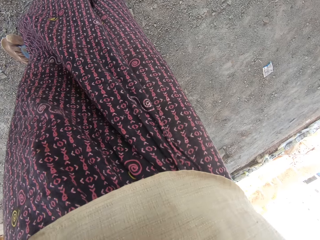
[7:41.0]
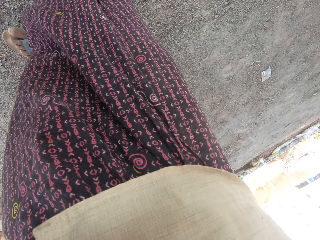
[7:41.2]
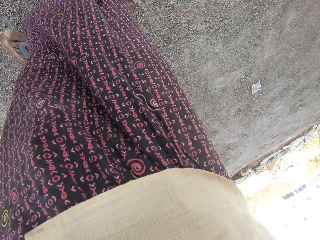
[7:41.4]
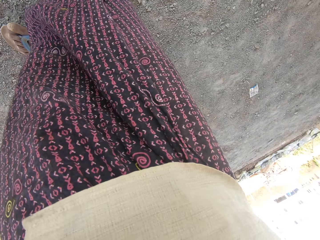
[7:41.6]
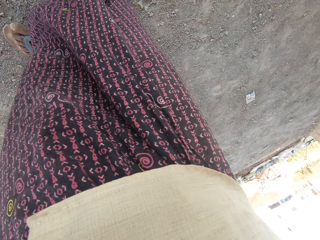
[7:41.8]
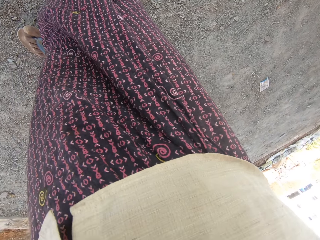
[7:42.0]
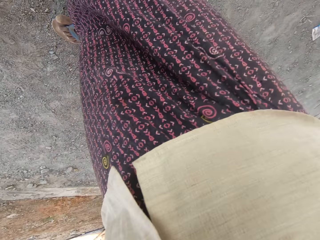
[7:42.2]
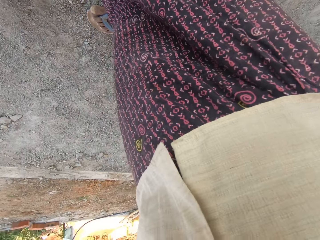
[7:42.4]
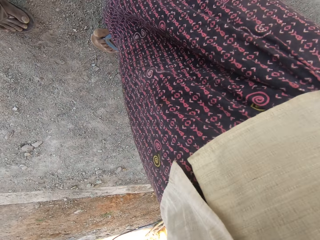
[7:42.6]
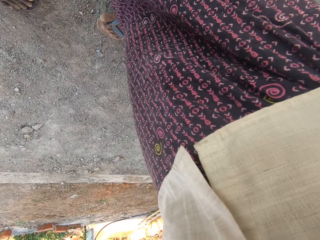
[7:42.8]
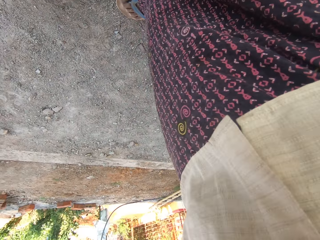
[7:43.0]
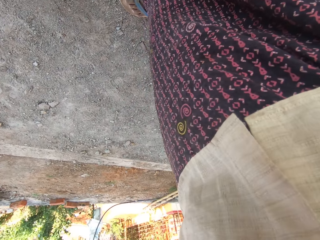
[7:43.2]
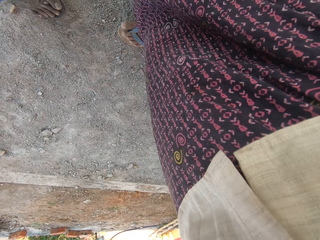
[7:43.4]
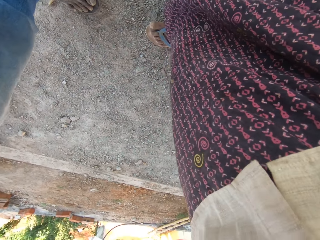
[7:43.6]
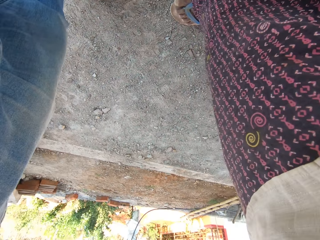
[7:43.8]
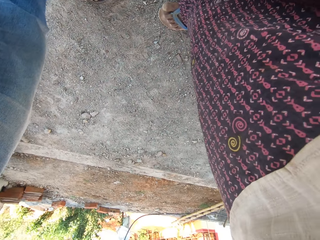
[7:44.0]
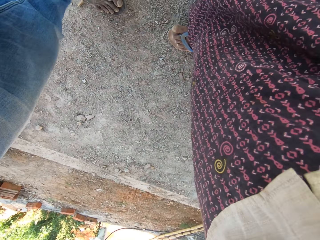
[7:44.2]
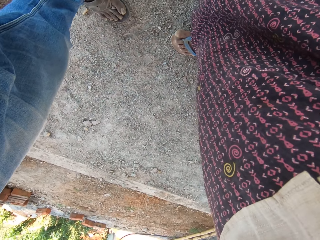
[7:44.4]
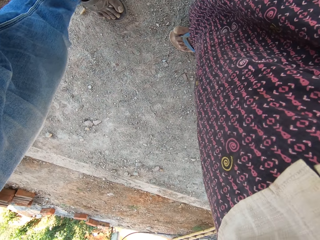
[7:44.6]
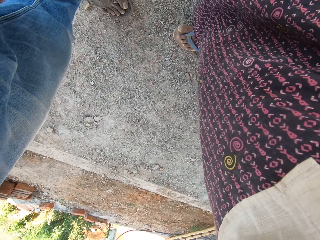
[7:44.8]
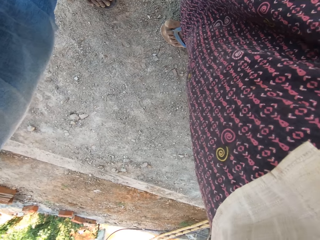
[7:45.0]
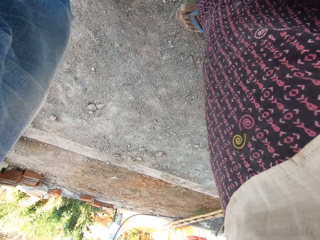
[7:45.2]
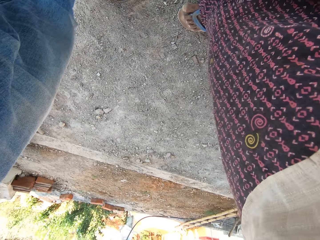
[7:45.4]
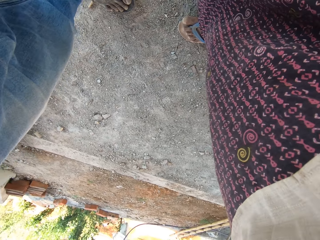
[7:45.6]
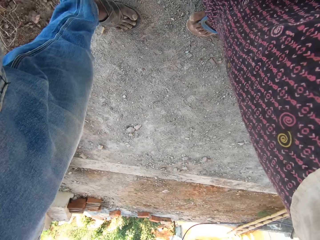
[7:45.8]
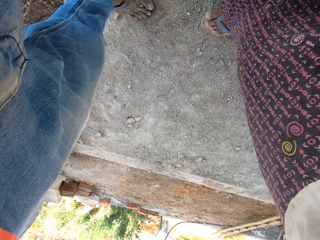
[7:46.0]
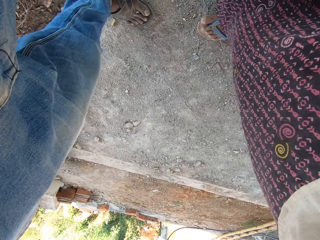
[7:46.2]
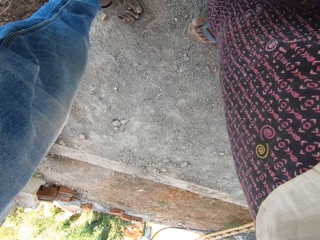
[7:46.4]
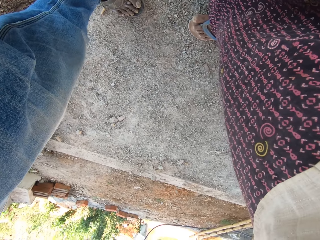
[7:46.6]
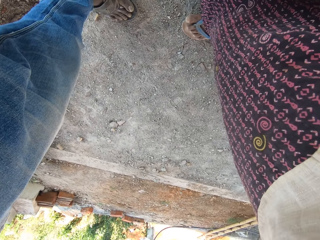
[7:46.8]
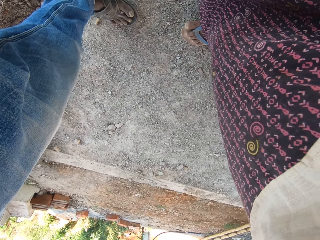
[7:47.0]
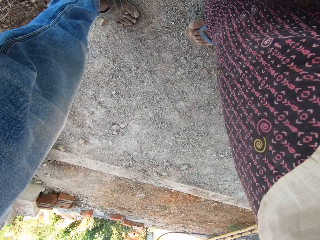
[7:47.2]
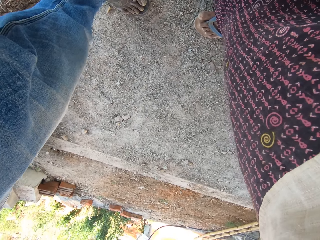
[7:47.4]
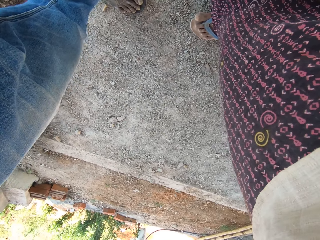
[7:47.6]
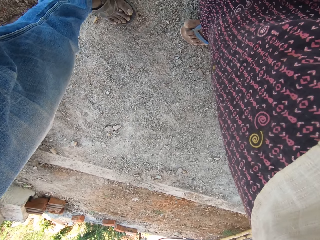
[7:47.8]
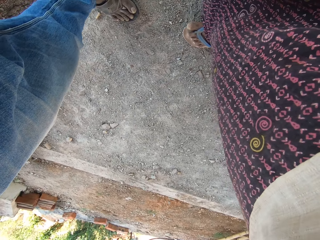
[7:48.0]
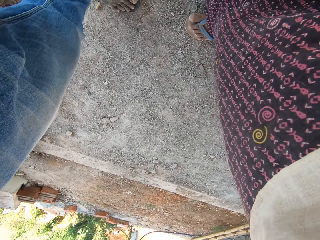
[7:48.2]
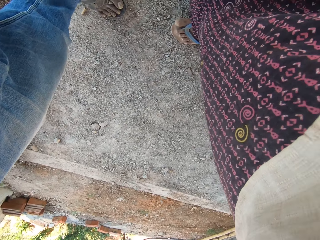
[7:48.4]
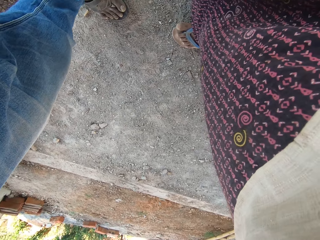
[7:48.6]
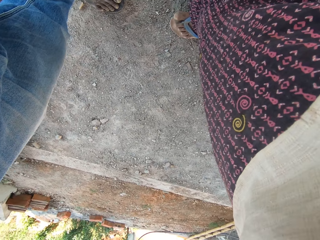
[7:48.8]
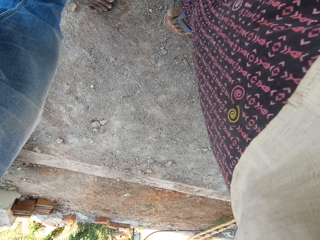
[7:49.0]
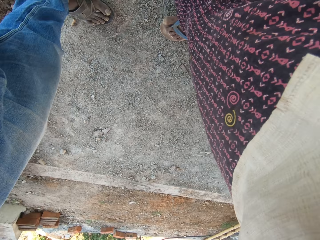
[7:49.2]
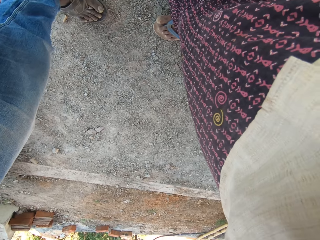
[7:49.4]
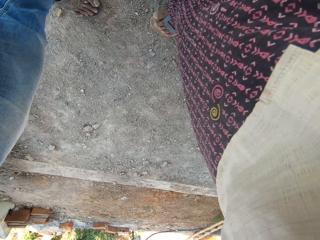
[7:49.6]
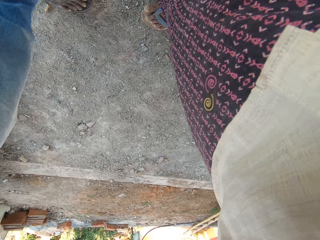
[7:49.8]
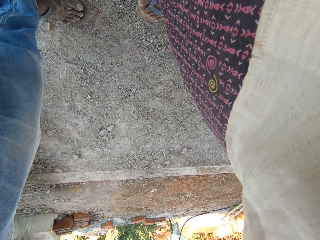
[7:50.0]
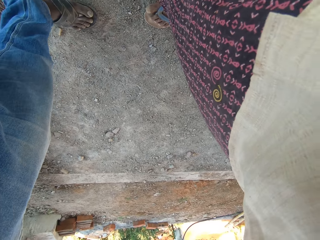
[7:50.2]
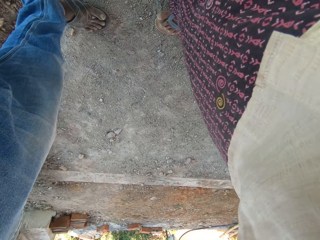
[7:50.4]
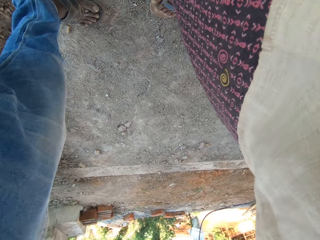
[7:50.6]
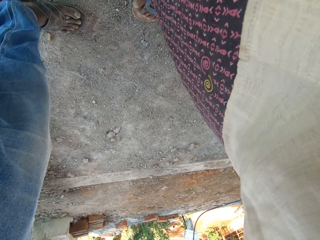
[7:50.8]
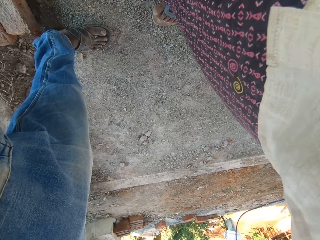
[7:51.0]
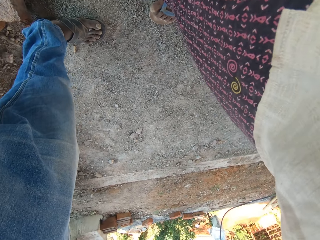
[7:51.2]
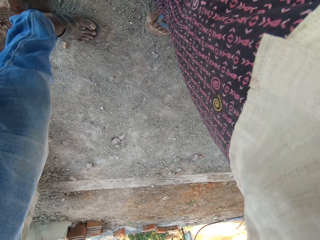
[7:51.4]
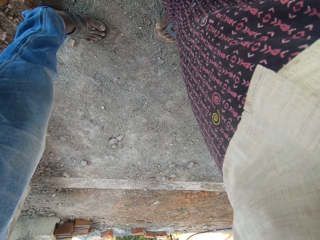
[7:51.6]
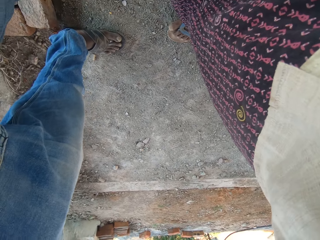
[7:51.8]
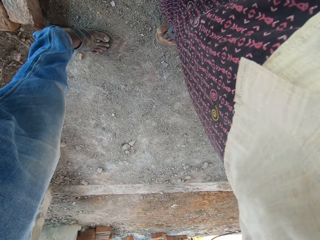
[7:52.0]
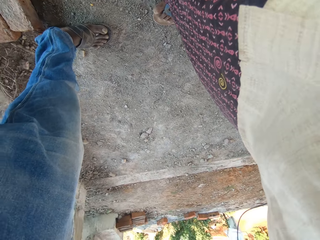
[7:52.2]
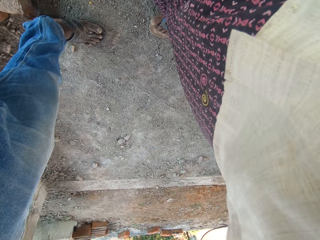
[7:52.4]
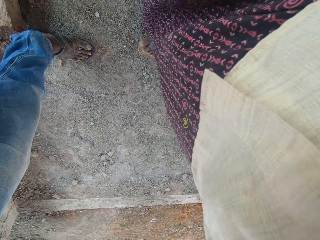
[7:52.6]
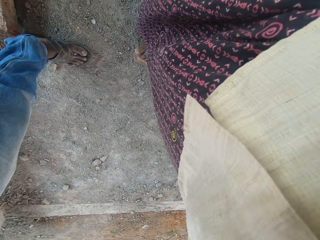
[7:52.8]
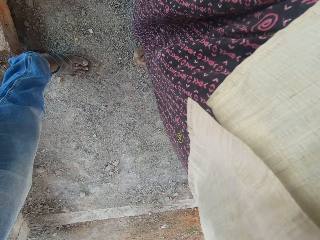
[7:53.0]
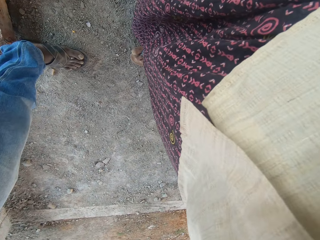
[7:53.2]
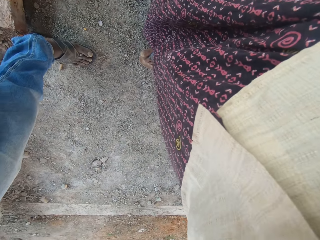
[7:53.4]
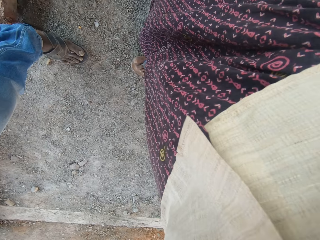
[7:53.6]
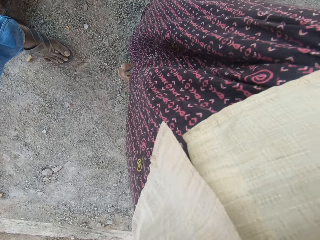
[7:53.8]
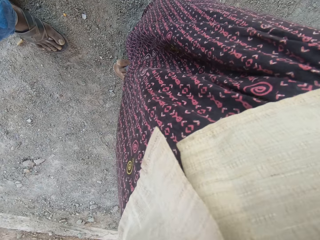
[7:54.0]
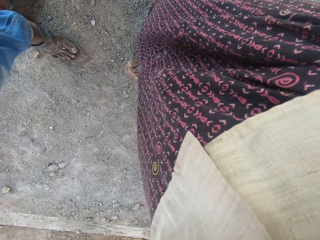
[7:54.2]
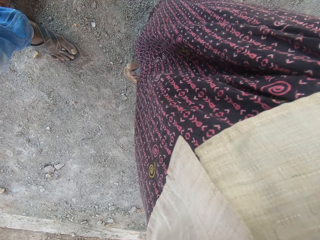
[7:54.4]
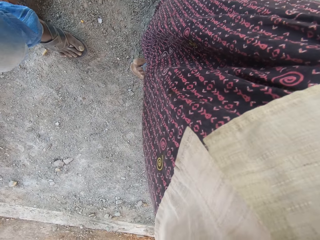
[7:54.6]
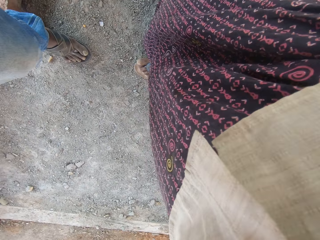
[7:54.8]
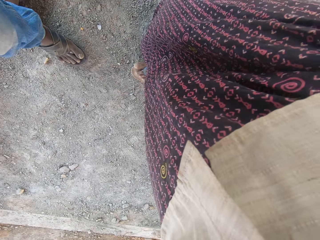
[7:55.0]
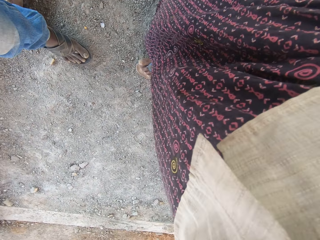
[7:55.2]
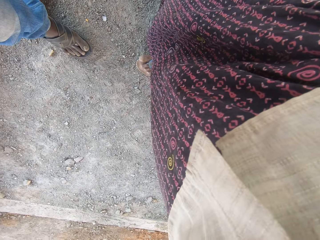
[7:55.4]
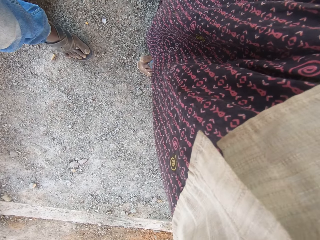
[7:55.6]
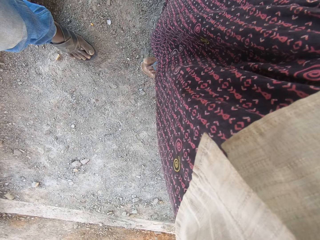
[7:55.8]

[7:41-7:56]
A person adjusts the camera on the camera wearer. The camera wearer talks. The person talks.

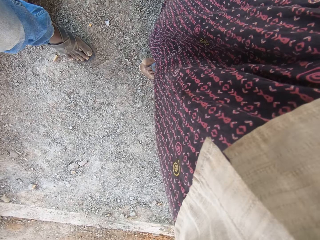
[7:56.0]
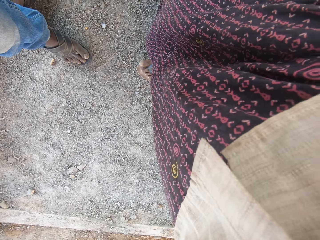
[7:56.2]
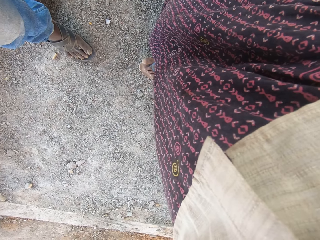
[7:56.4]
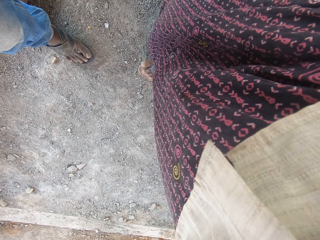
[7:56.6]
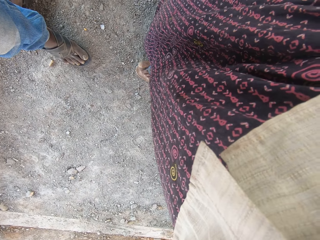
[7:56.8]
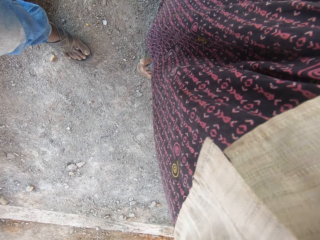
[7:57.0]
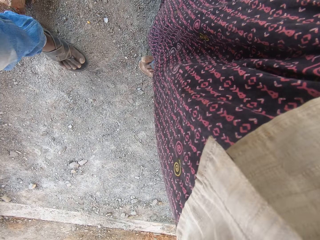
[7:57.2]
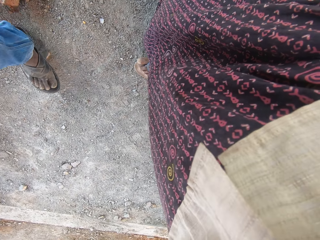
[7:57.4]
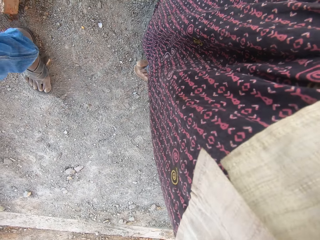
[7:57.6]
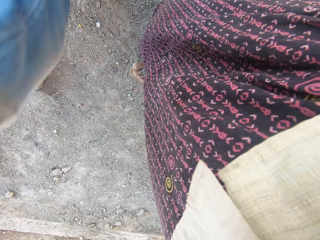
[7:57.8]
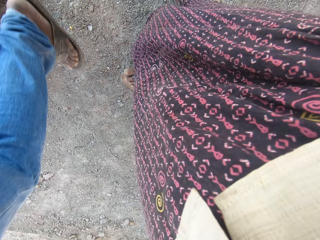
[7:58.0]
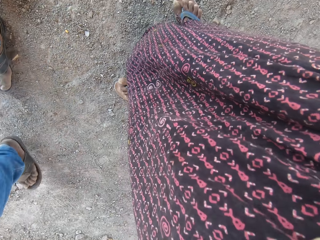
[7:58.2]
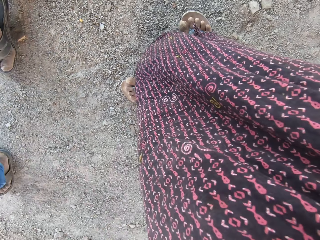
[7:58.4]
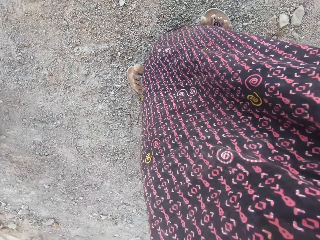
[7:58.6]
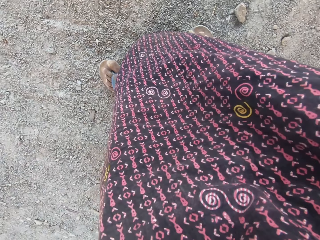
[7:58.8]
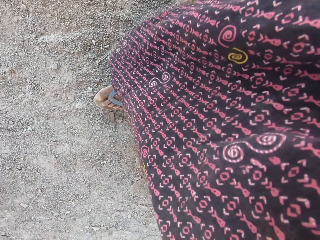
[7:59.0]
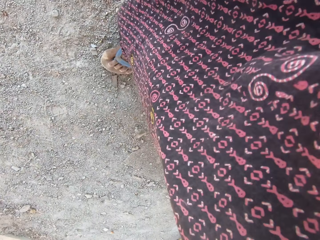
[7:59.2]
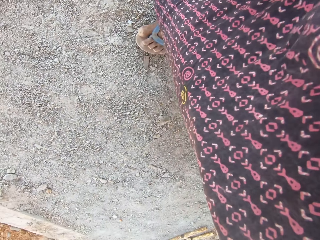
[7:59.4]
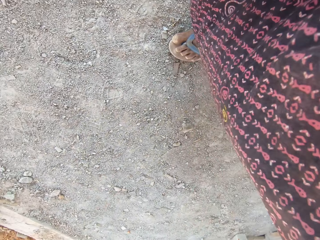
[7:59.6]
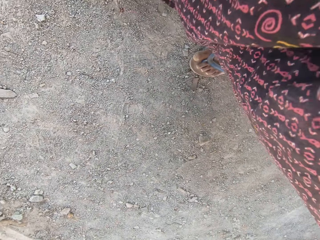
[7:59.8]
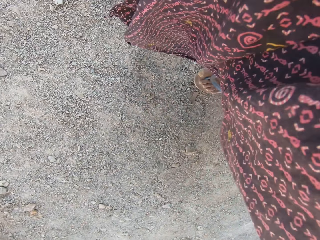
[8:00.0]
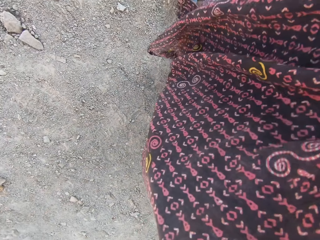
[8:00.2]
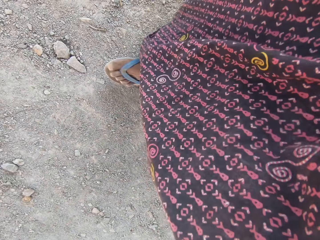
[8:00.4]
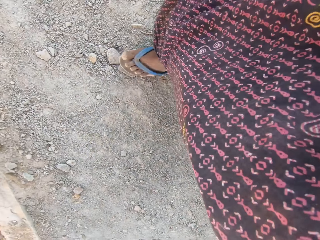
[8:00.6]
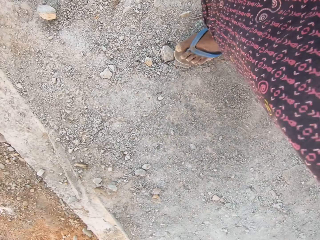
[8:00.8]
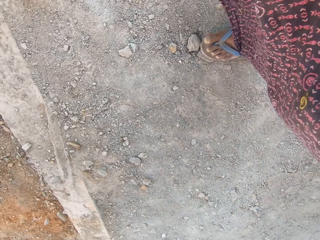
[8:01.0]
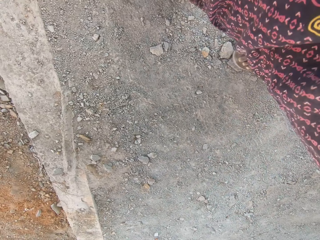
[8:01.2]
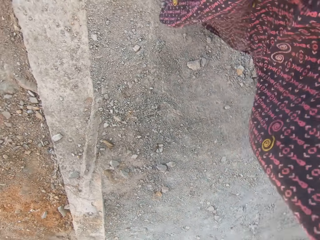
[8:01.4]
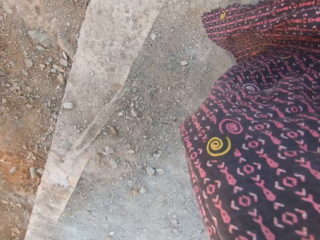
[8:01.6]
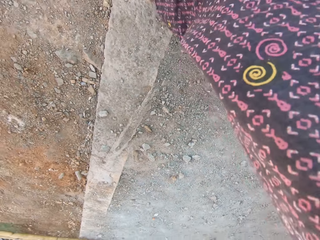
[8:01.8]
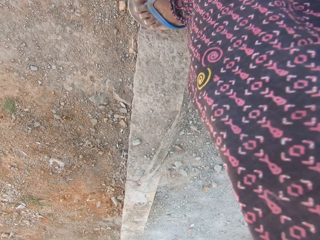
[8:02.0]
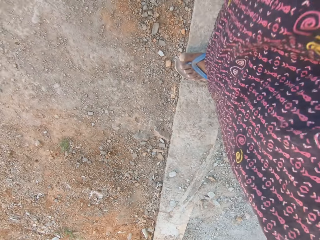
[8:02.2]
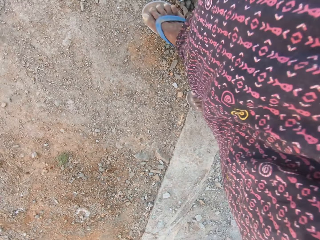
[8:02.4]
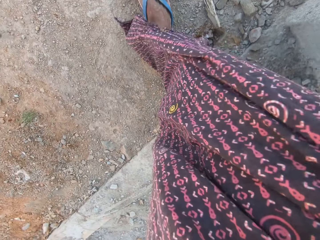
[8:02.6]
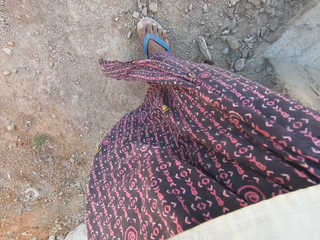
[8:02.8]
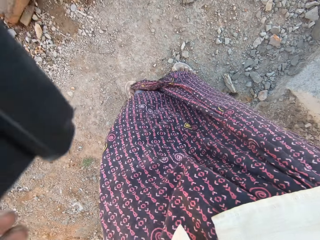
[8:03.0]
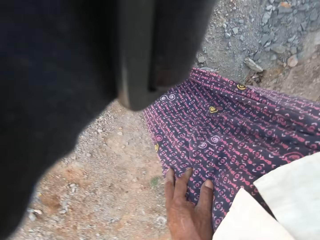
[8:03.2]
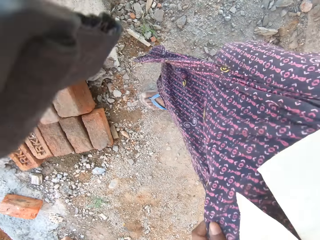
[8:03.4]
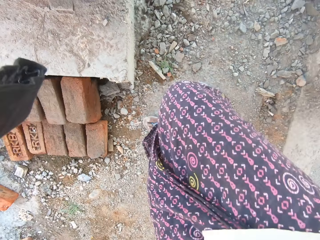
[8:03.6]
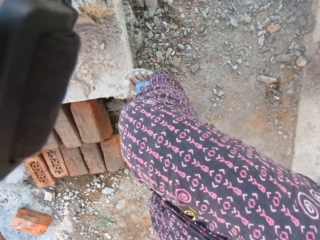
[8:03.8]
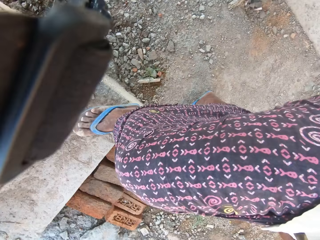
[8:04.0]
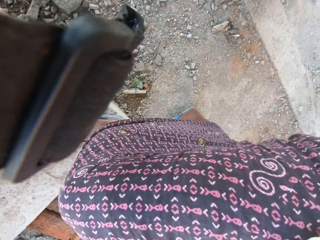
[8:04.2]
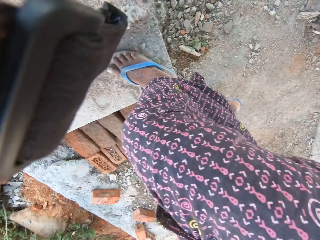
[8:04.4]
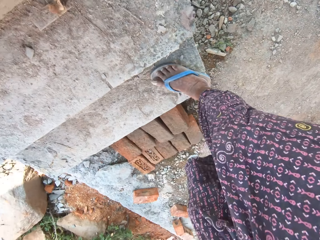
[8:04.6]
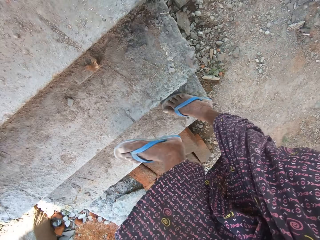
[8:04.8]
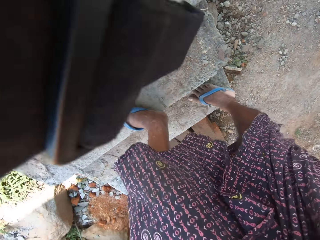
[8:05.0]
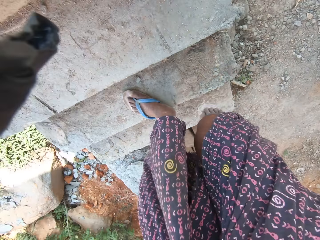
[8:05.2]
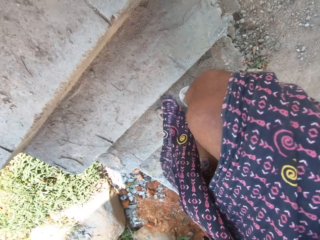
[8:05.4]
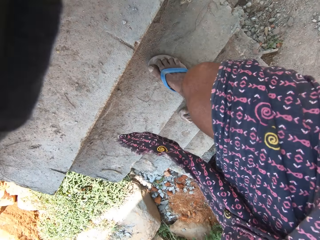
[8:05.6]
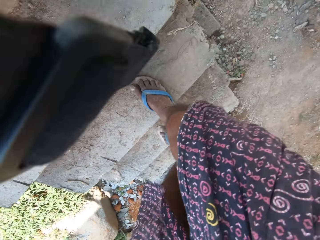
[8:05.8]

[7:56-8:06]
The camera wearer walks outside. They walk up the stairs.
